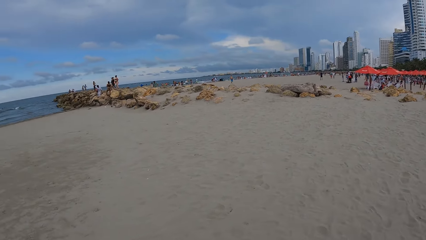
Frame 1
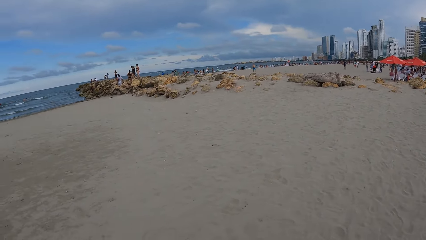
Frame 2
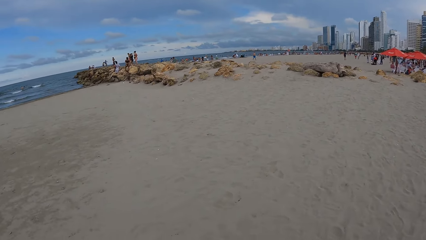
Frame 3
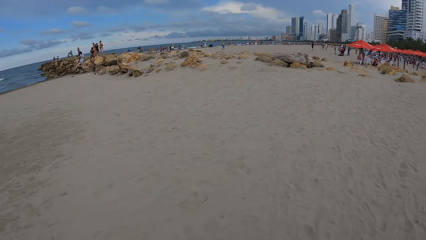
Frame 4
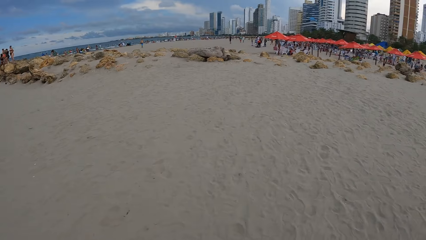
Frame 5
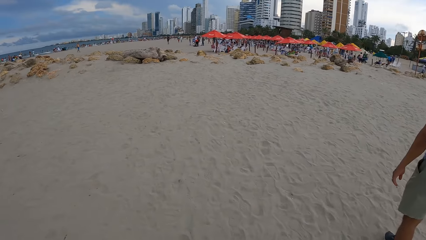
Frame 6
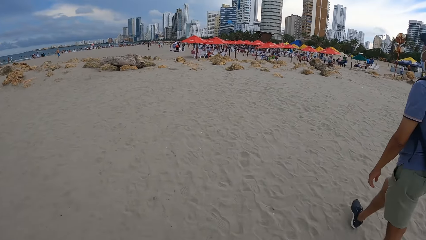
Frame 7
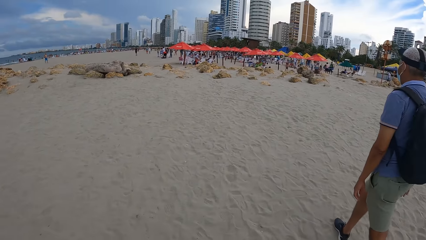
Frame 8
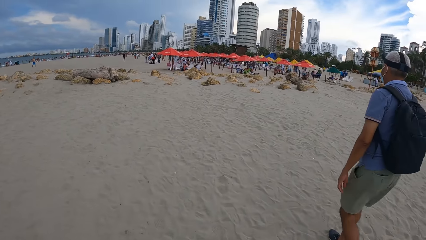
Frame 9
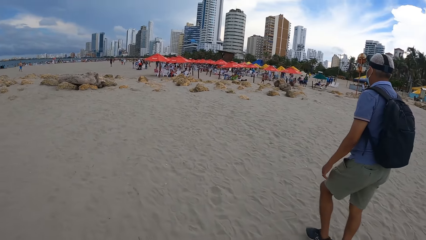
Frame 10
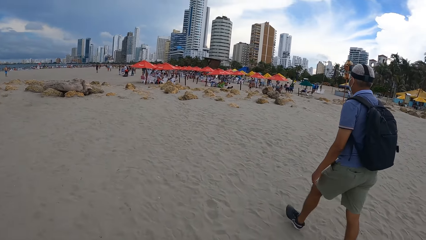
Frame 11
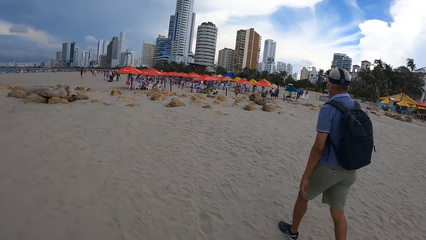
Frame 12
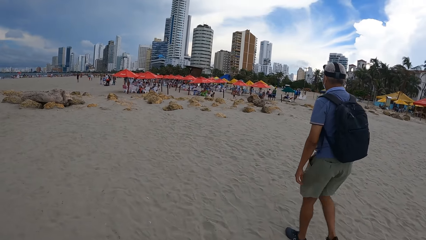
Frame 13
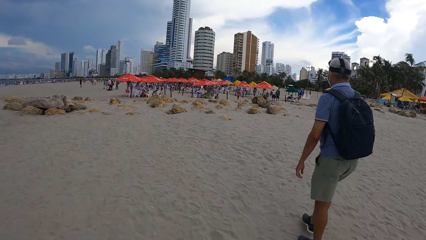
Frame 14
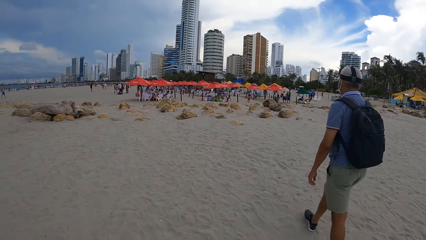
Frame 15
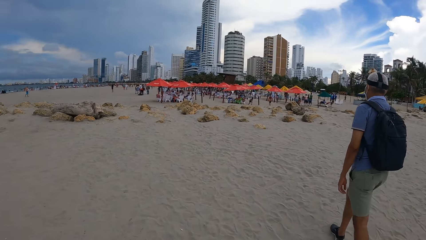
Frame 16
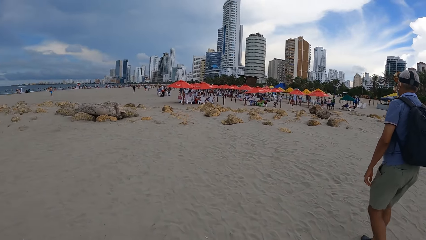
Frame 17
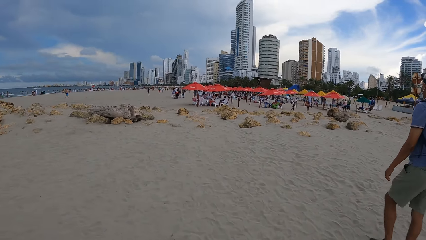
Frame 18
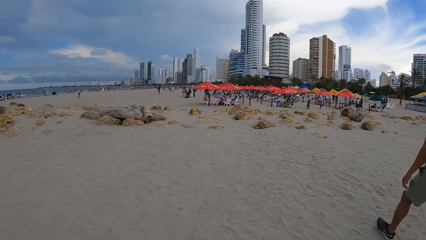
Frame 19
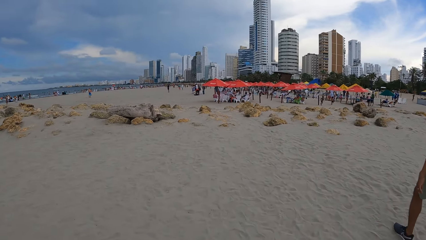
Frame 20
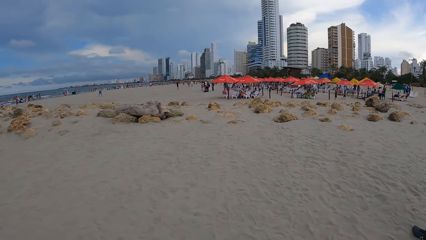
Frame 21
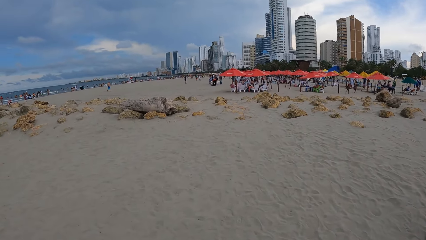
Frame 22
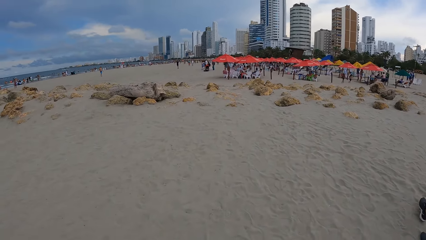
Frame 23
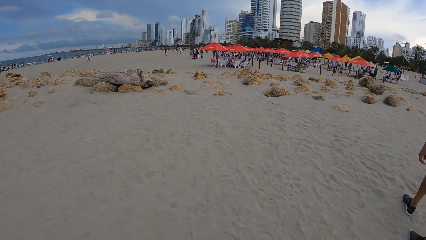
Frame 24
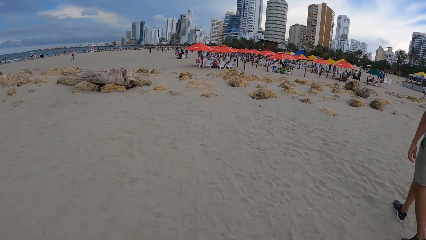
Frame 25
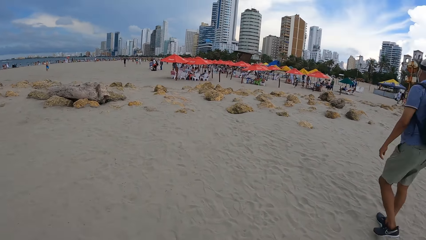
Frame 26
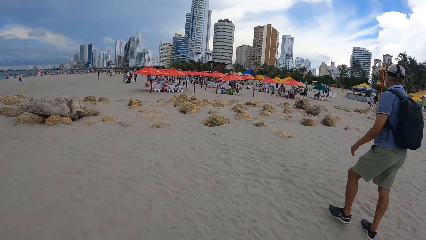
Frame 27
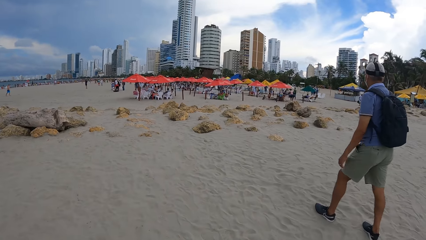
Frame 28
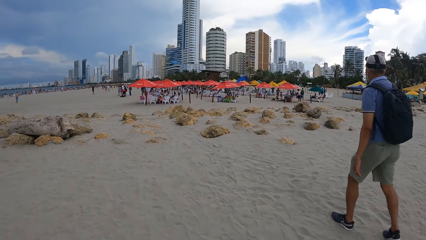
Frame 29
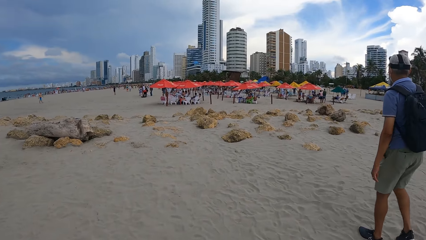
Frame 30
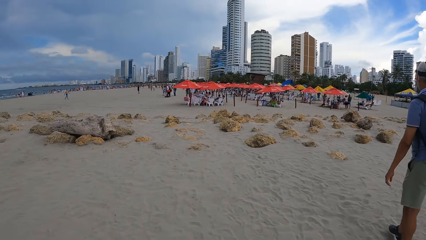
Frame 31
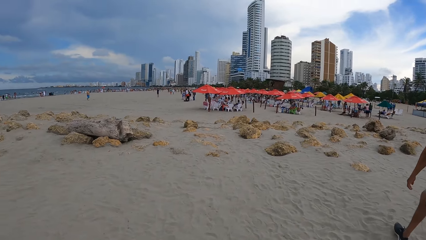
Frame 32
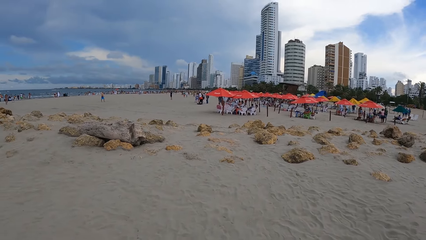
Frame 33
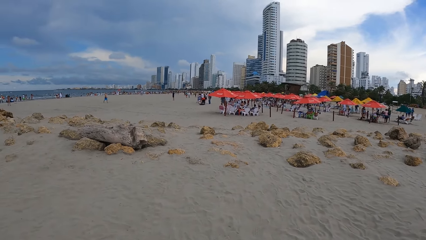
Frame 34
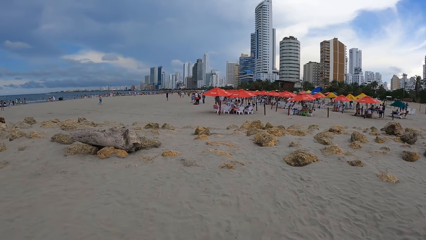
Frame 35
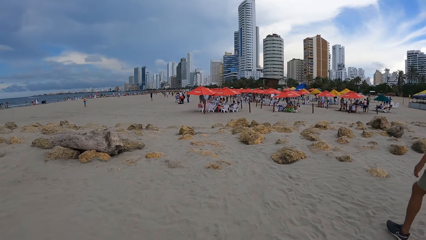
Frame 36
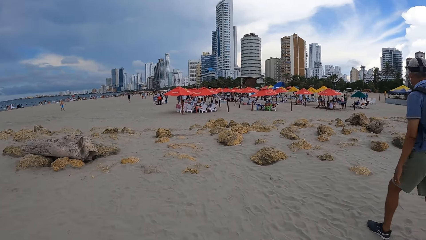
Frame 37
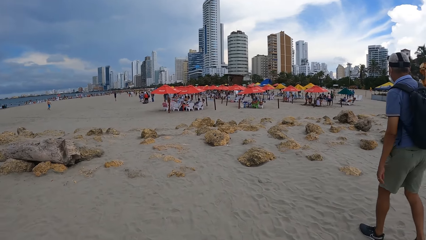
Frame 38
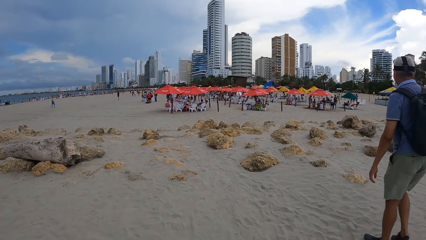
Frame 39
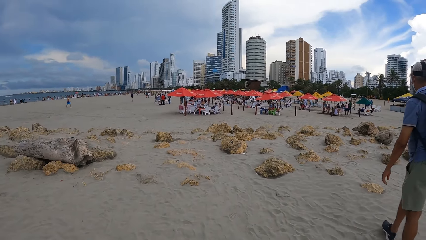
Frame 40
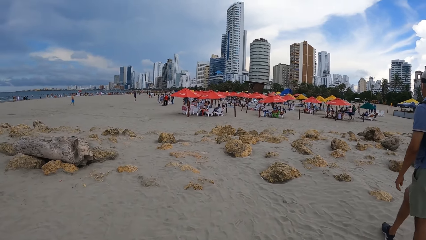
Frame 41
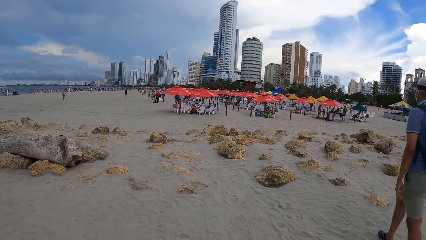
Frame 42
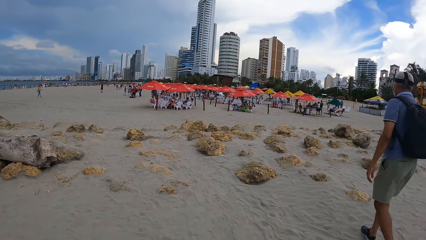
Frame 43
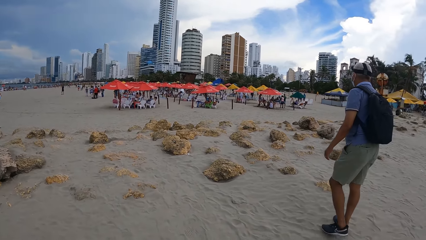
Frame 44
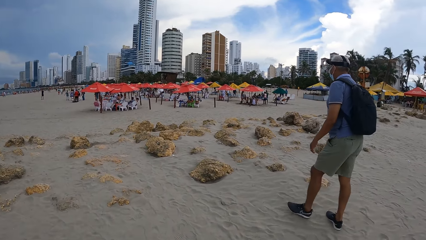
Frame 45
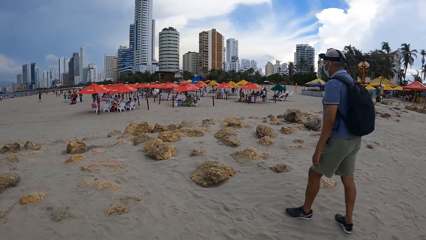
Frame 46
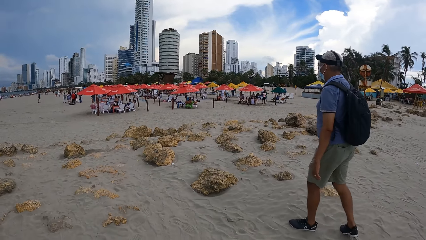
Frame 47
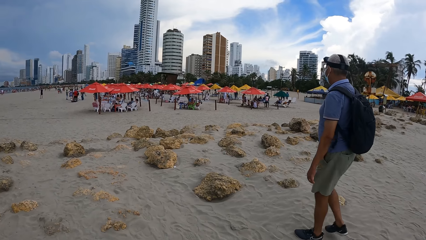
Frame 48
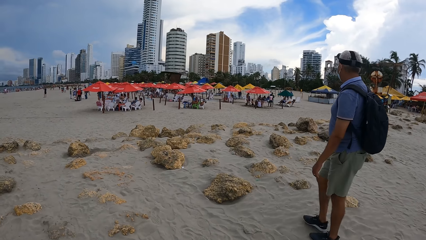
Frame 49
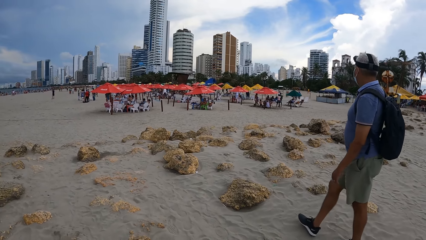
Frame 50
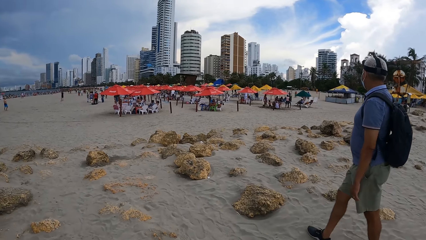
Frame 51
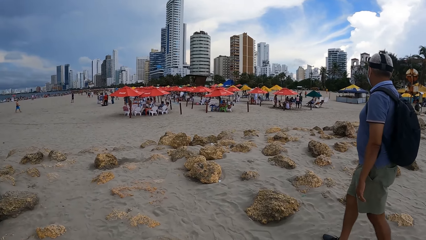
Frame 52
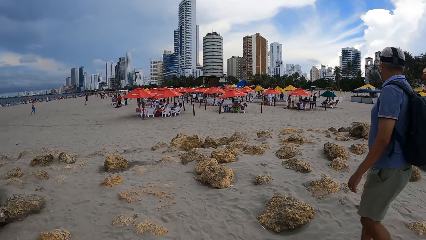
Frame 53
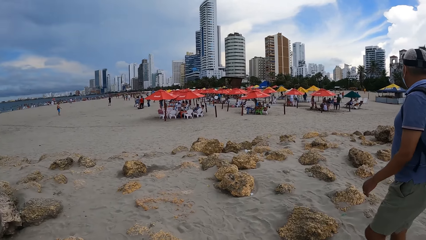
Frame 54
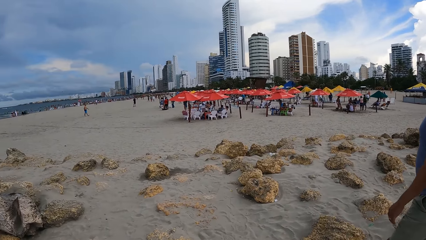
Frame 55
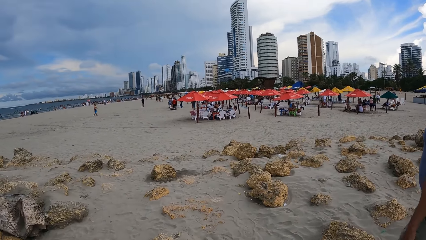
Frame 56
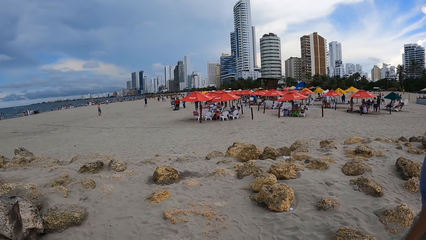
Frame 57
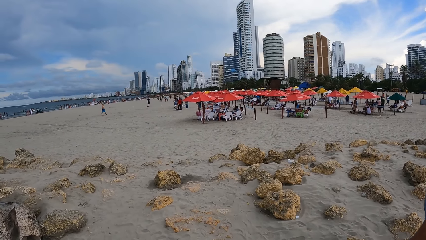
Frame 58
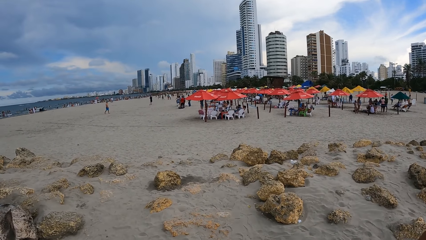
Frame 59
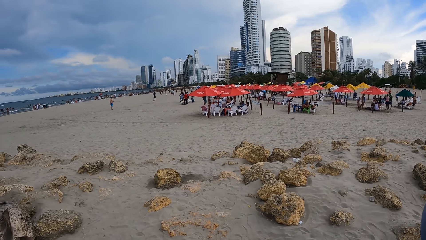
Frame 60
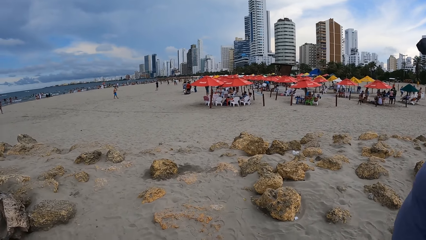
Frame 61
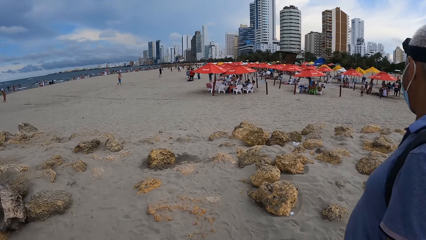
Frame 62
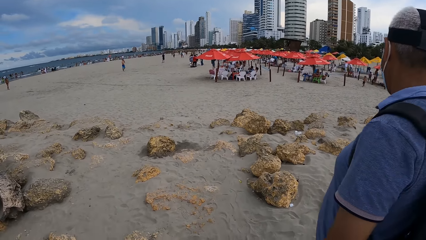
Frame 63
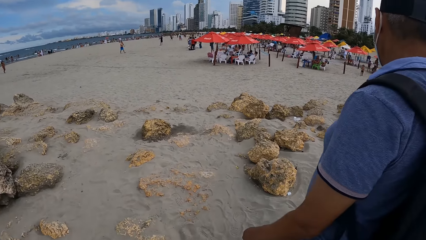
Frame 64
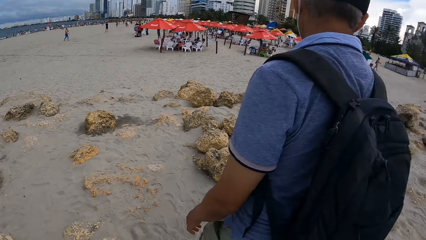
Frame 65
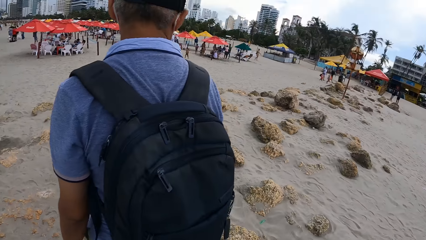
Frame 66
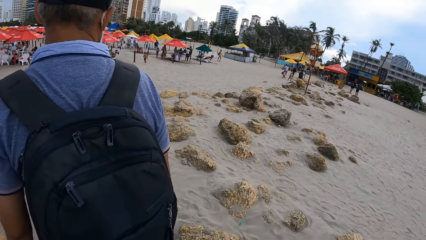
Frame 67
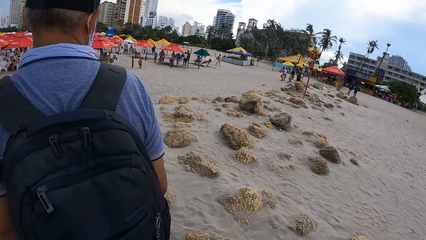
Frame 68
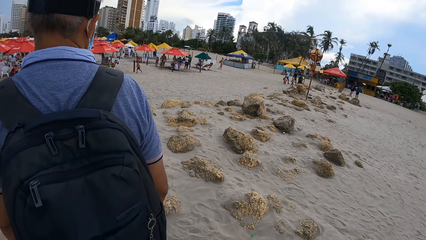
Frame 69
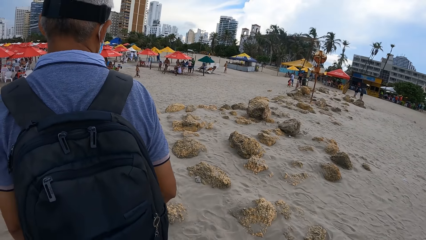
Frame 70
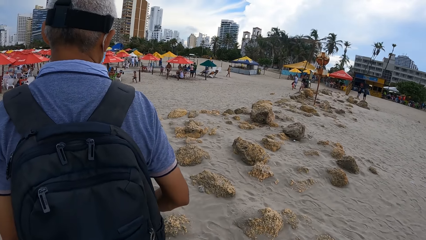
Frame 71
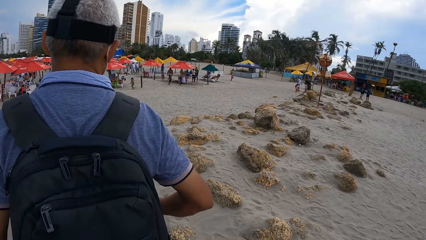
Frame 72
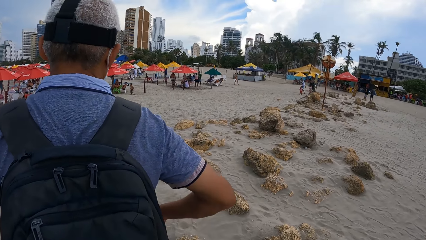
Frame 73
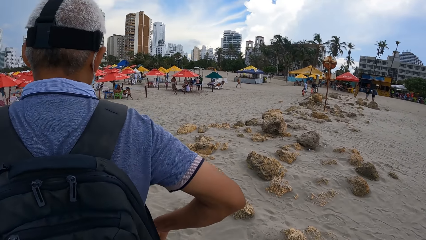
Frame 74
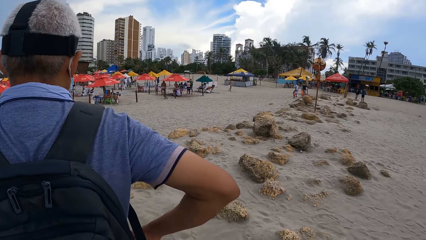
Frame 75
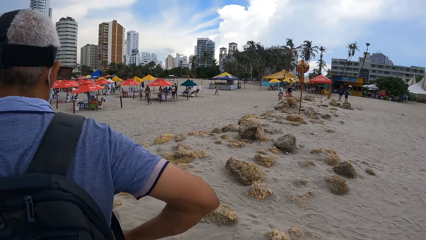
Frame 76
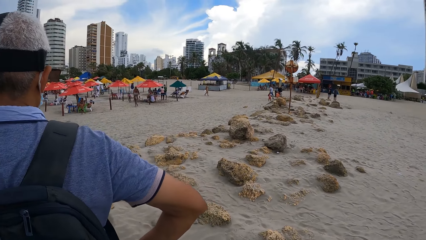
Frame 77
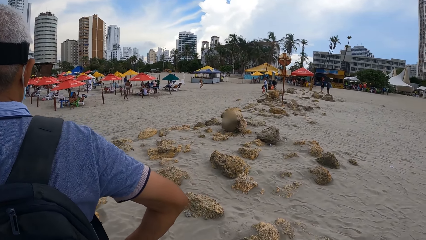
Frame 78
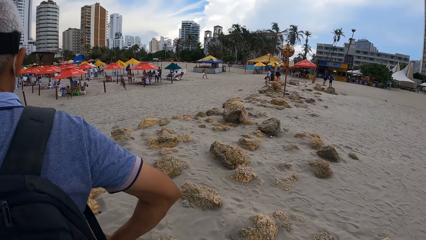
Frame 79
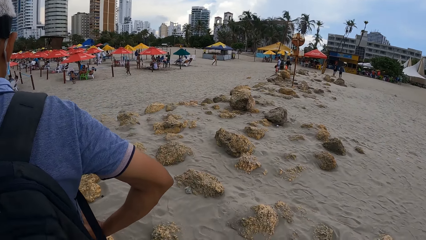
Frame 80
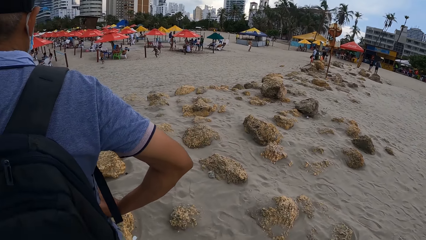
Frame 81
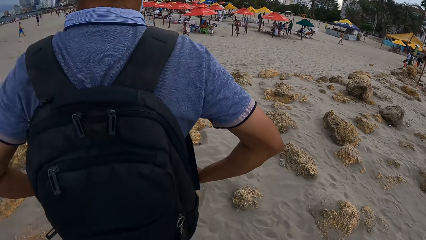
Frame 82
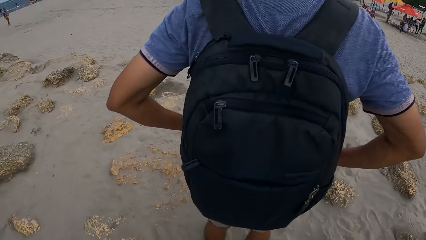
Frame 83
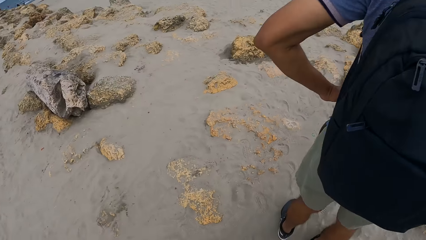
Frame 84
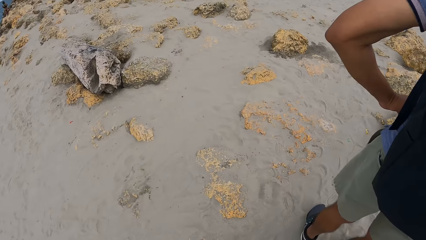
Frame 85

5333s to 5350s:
The camera wearer walks around the beach. A man walks around the beach. The camera wearer looks around.
